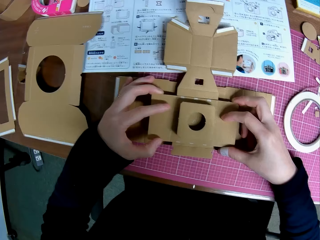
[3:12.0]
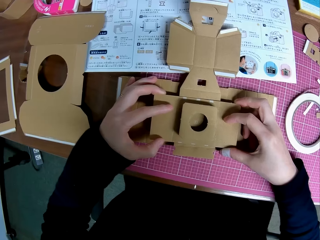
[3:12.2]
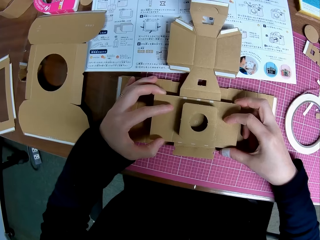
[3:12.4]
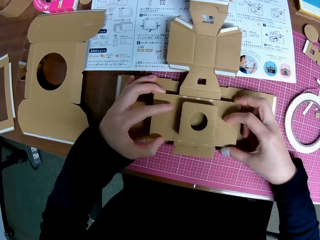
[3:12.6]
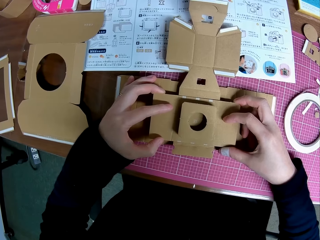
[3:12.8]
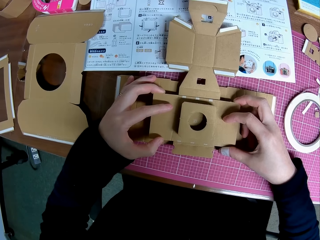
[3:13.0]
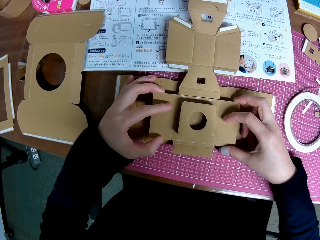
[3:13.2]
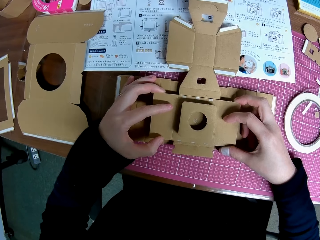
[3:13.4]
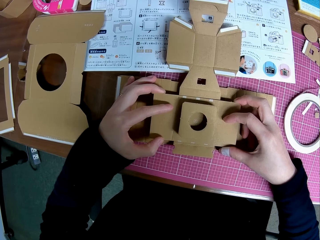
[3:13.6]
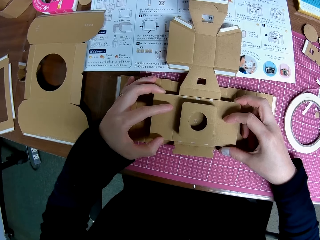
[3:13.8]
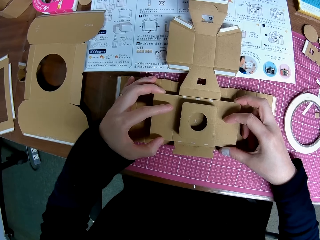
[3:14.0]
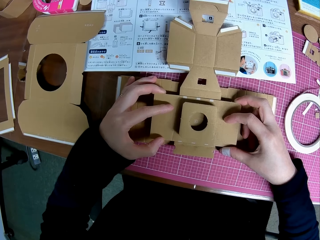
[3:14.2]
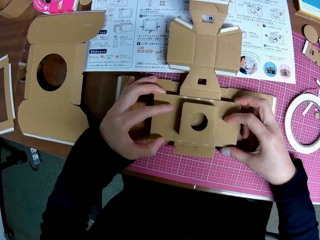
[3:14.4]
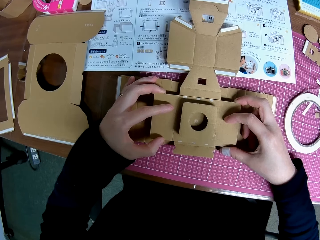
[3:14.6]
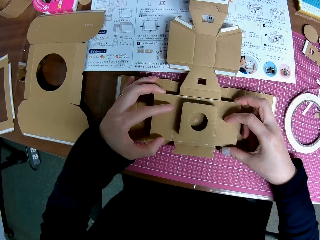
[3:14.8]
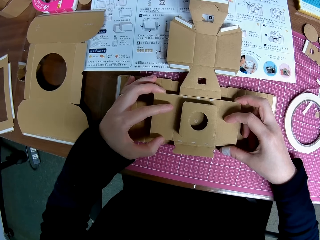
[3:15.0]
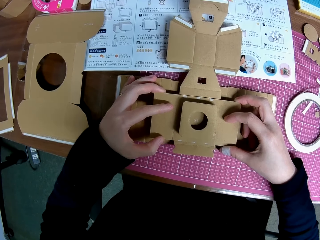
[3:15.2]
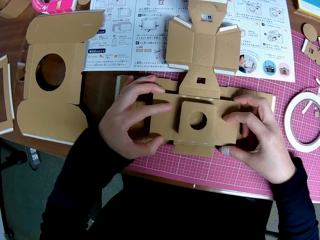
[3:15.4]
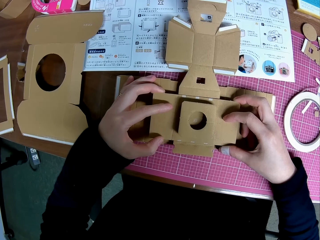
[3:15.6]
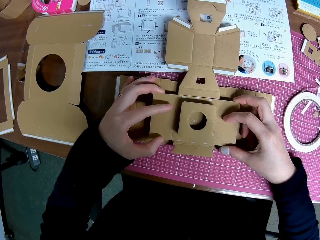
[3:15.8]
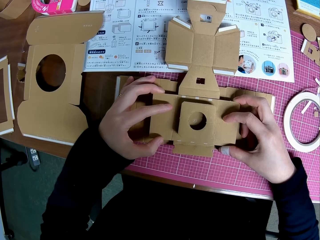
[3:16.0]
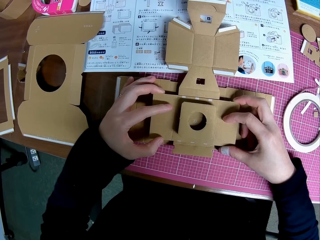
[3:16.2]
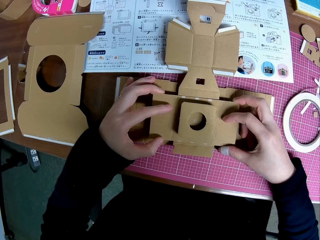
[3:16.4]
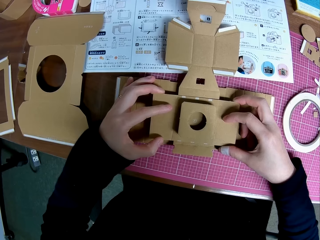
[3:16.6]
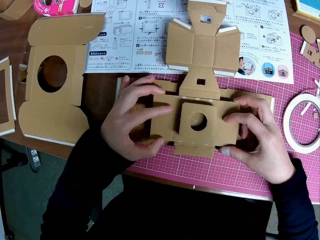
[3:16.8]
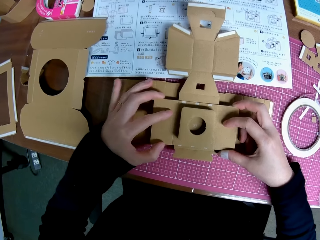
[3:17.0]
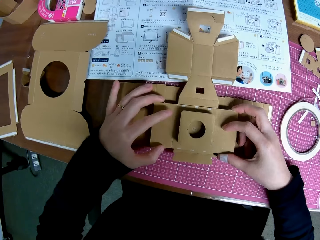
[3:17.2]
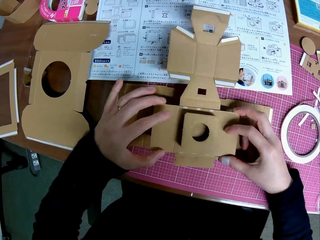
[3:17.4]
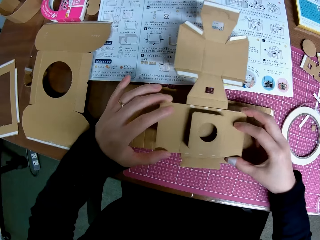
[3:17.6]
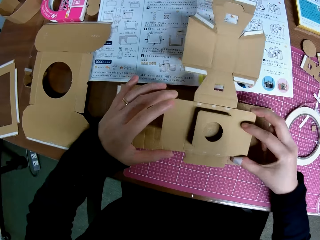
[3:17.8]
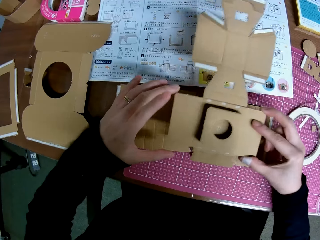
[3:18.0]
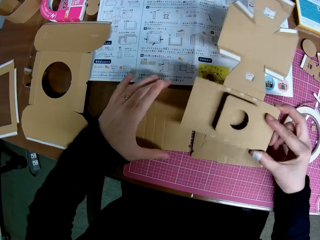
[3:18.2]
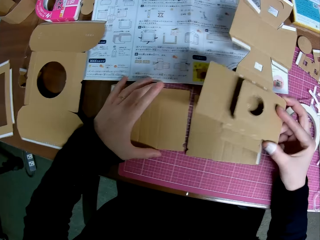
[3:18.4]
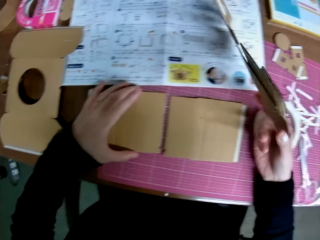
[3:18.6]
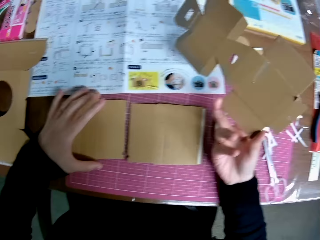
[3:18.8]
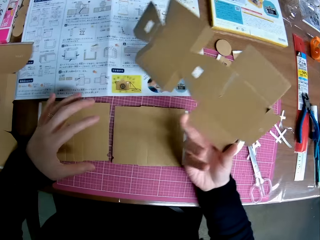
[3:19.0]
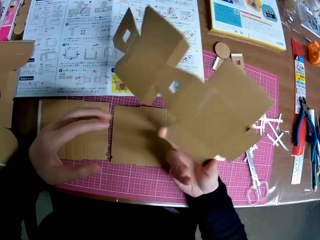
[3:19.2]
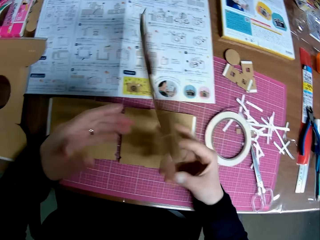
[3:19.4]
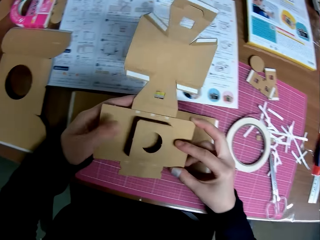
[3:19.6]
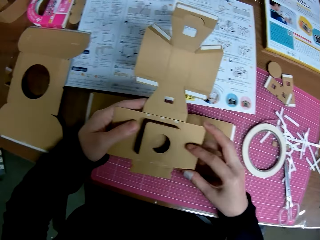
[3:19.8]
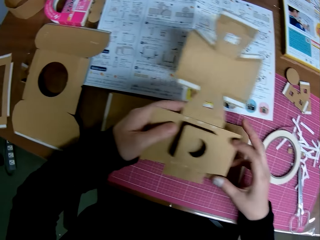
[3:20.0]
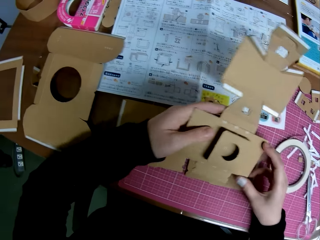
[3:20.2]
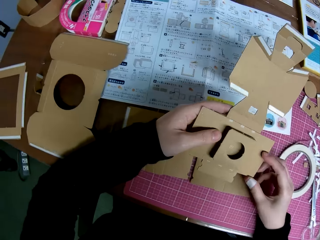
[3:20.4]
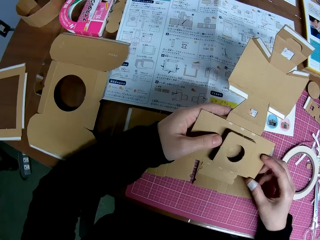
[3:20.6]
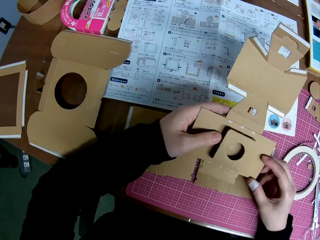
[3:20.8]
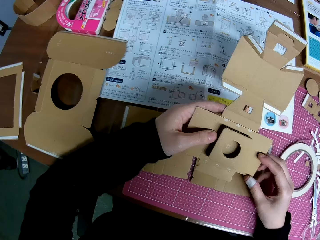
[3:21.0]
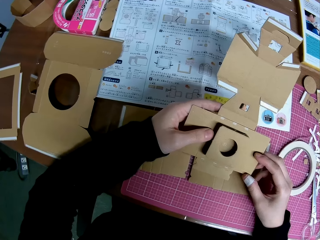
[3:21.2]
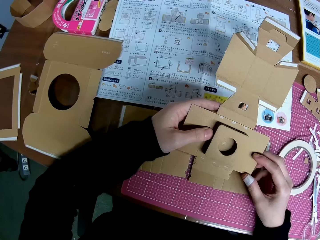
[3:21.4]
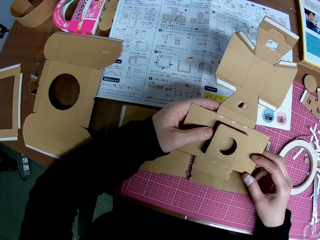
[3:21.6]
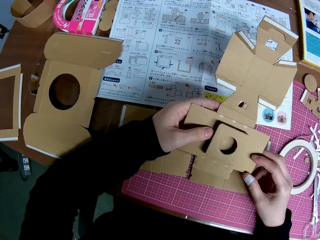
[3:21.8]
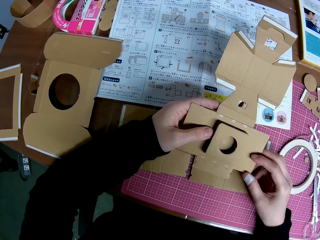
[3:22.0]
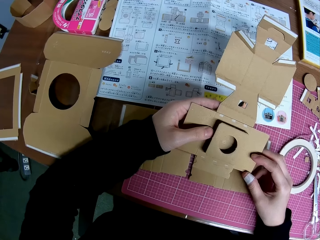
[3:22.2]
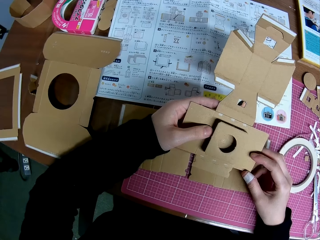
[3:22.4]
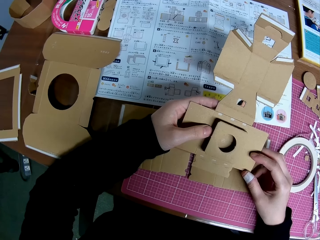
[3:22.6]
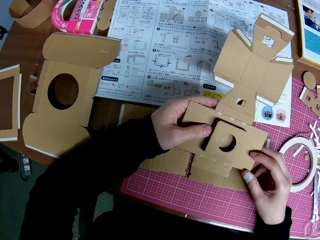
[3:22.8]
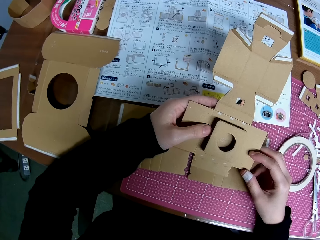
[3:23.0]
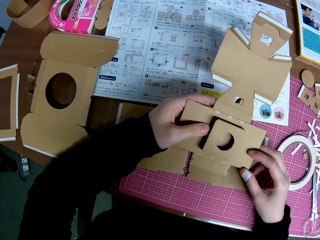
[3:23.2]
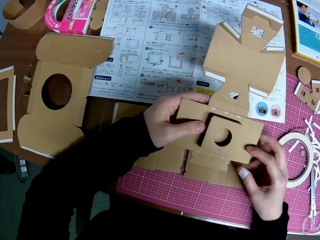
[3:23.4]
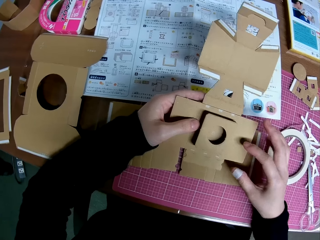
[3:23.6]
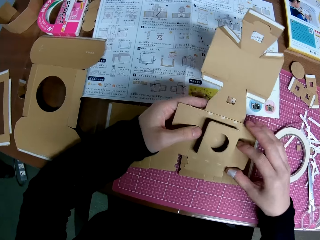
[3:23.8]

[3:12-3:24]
The camera wearer removes the piece of paper mechanical model from the pieces of paper mechanical model on the table with his hands. He picks the paperboard craft. He stares at the paperboard craft.

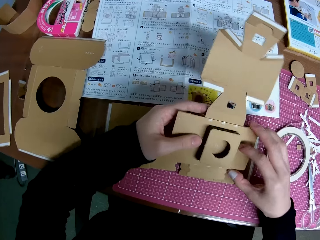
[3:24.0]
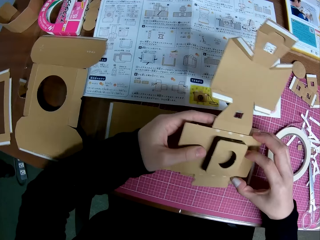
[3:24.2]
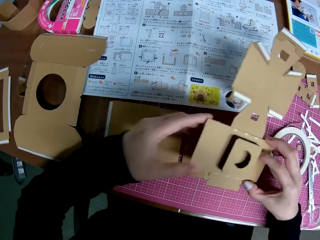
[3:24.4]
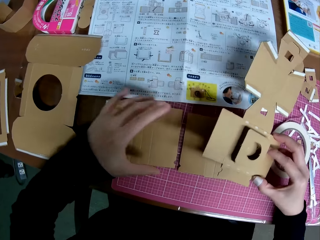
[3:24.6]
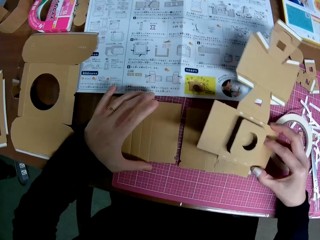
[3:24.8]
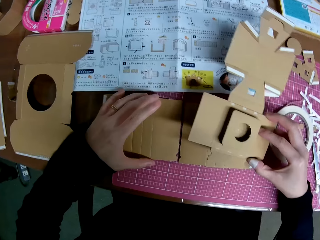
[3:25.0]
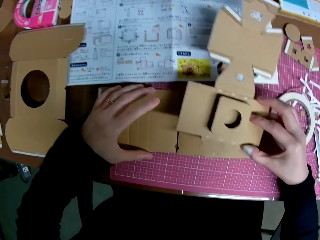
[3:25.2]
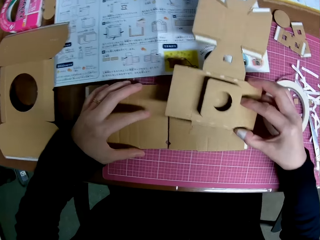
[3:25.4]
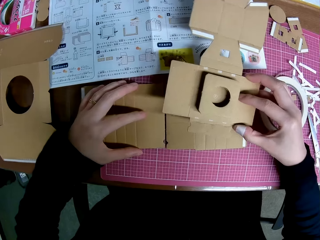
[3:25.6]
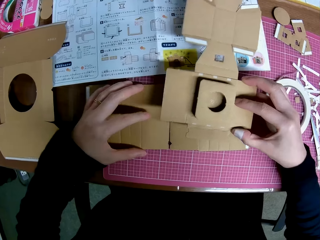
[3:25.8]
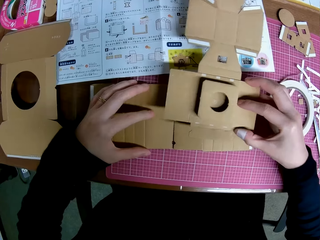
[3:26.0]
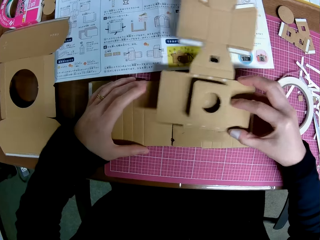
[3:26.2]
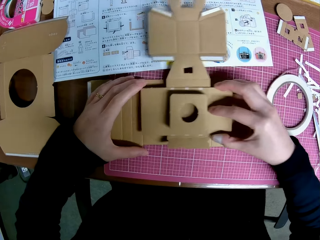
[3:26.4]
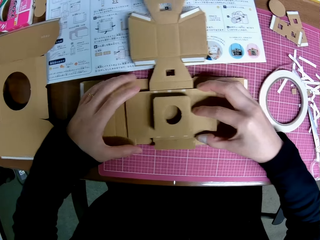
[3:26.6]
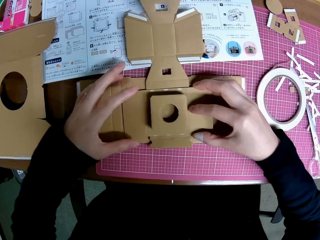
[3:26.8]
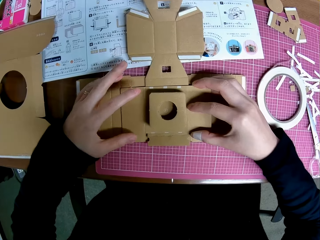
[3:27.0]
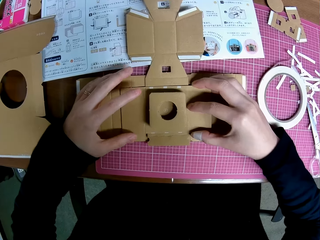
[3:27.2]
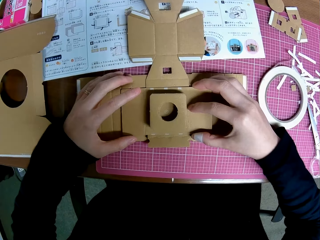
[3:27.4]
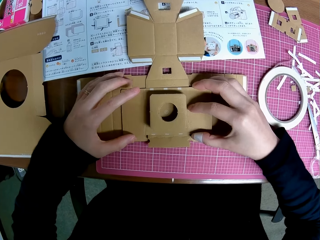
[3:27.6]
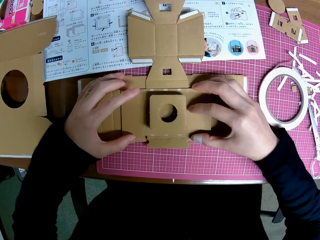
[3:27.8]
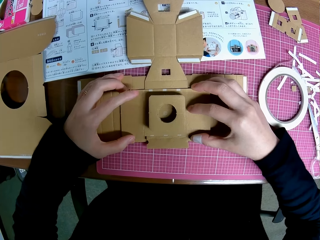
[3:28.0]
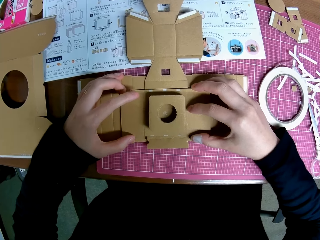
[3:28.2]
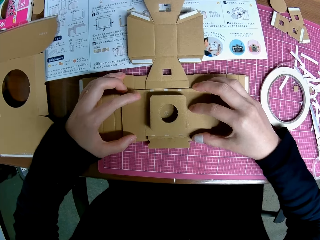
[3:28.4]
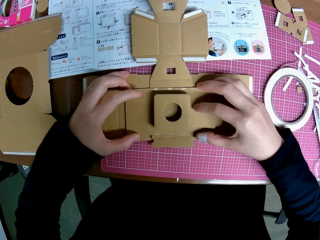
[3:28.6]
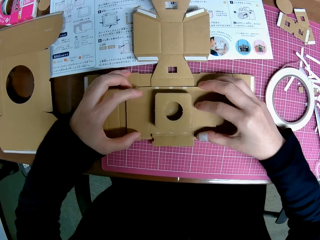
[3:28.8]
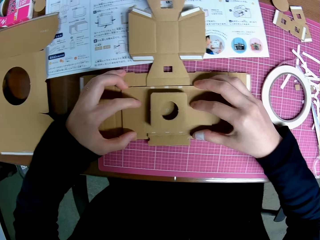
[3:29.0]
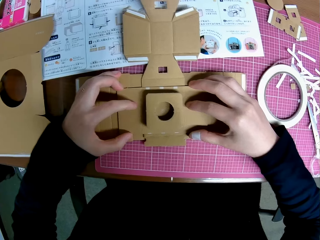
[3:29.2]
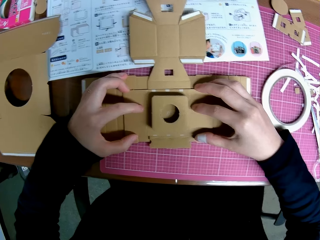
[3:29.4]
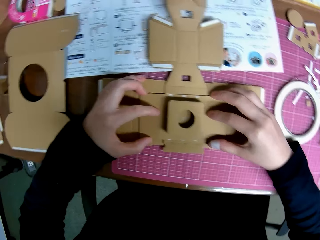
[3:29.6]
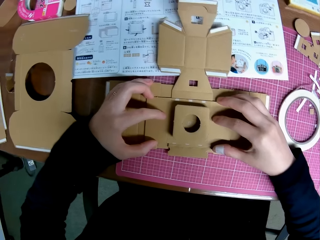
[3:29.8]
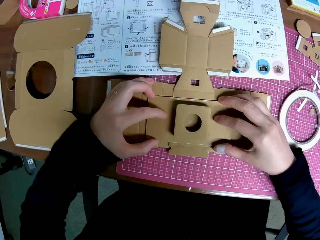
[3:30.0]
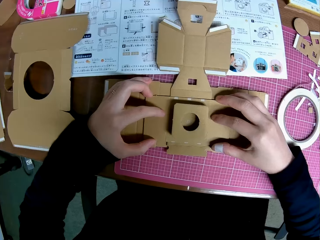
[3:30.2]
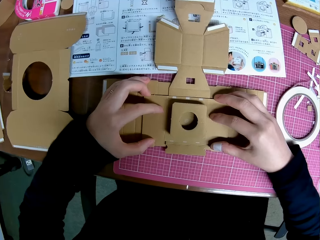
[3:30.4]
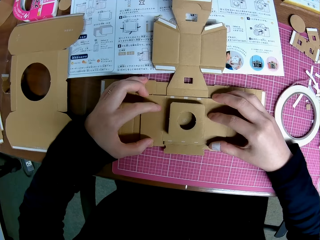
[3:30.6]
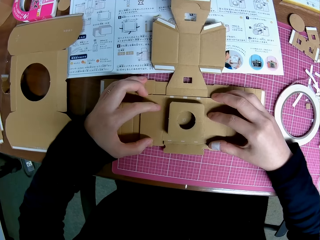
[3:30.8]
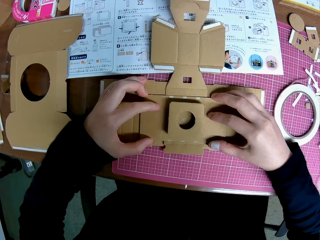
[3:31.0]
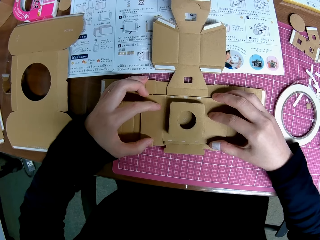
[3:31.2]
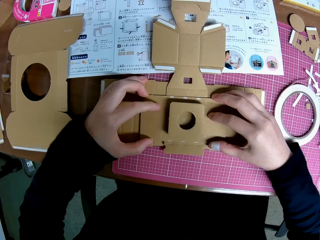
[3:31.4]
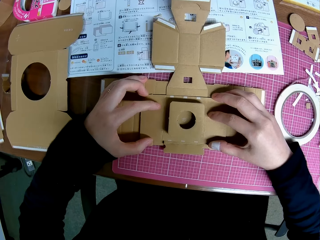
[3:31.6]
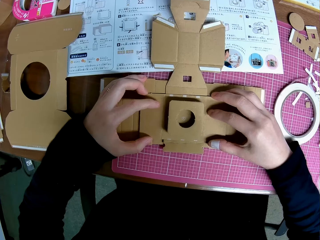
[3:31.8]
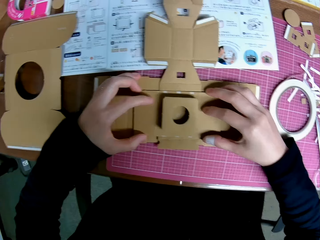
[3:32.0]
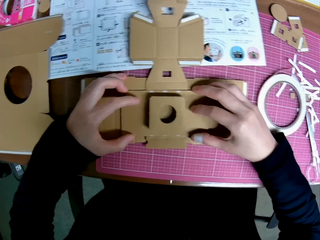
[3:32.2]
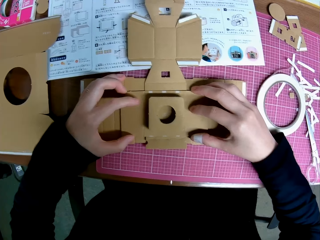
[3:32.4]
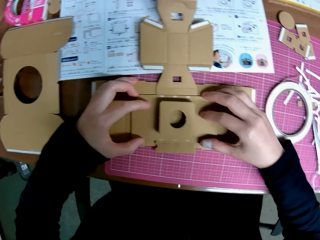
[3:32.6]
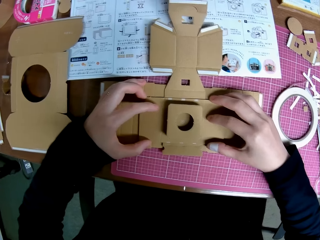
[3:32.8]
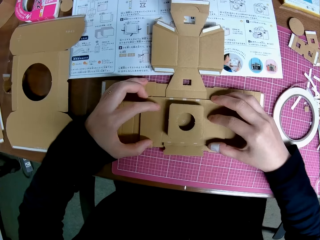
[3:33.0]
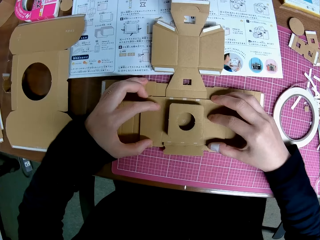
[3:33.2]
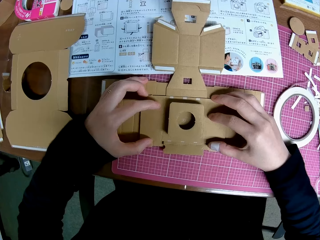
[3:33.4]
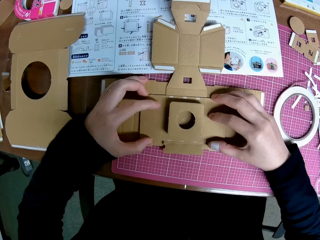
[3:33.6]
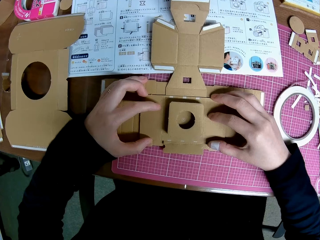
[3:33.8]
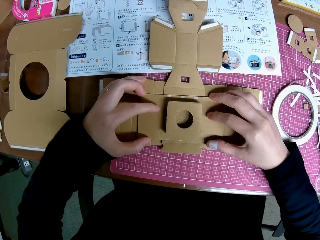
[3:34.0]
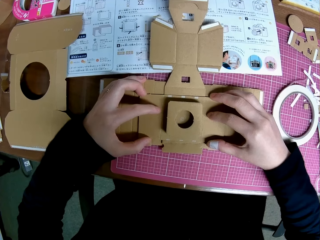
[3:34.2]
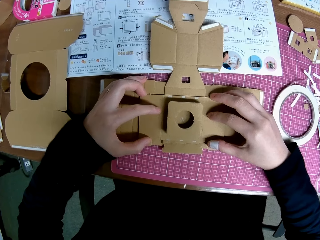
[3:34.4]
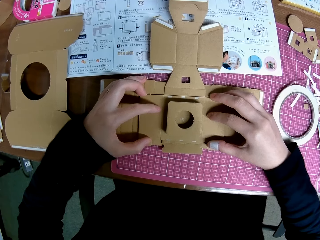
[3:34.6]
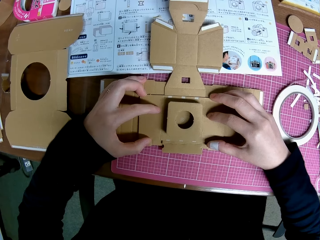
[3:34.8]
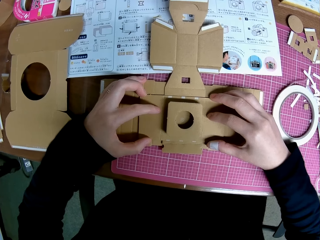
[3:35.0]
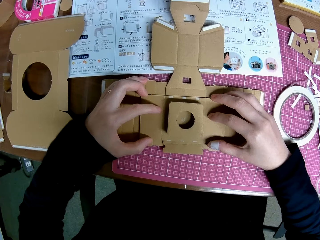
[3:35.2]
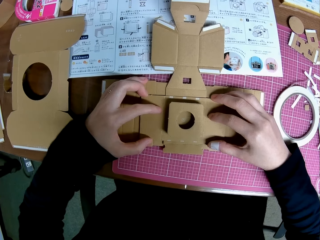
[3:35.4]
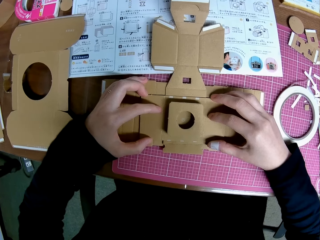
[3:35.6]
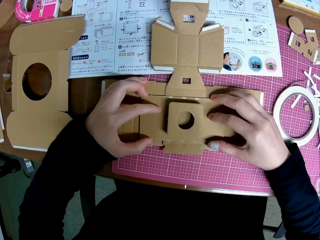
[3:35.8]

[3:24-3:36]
The camera wearer adjusts a piece of paper mechanical model on the table with his left hand. He places the piece of paper mechanical model on the pieces of paper mechanical model on the table with his hands.
